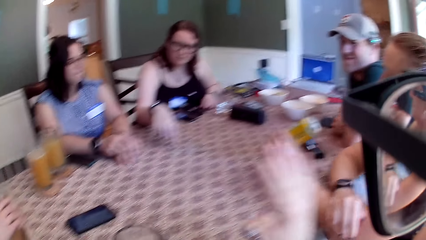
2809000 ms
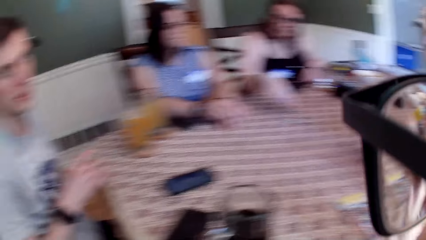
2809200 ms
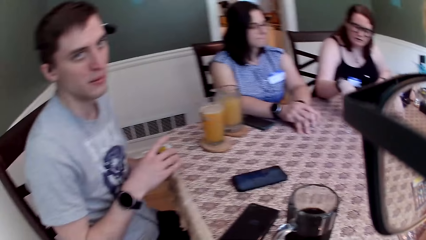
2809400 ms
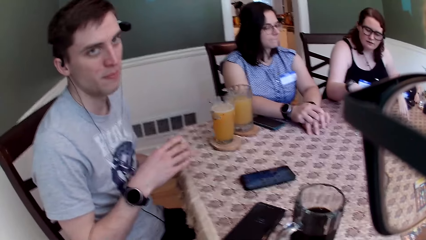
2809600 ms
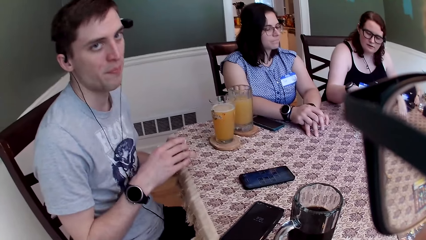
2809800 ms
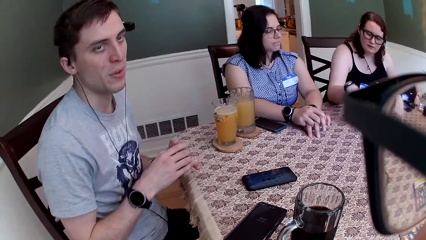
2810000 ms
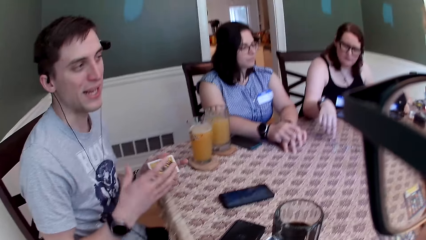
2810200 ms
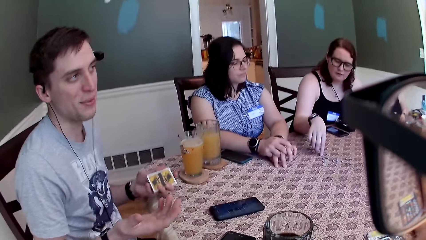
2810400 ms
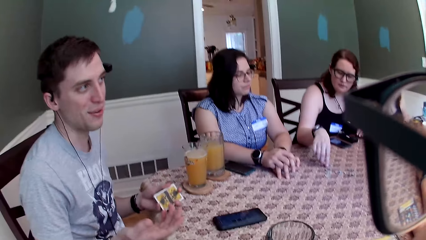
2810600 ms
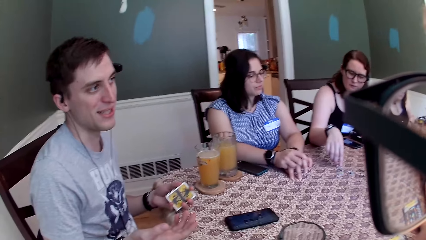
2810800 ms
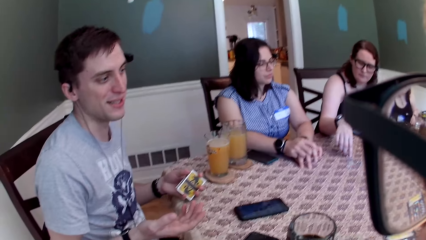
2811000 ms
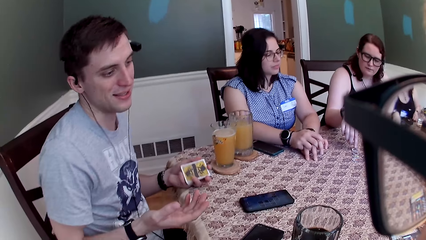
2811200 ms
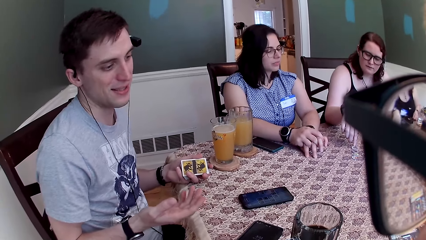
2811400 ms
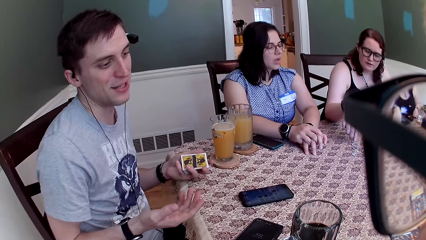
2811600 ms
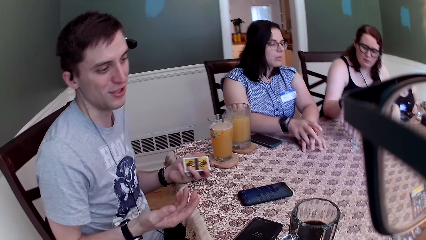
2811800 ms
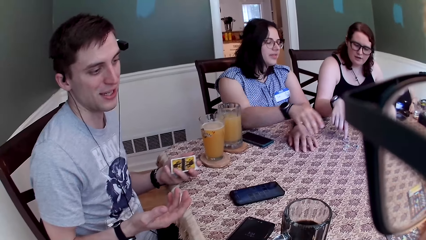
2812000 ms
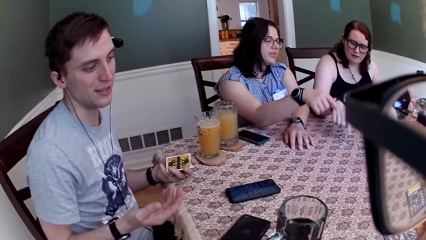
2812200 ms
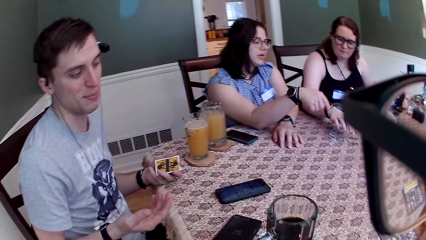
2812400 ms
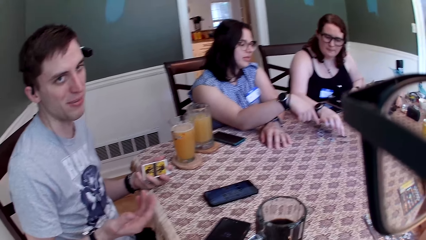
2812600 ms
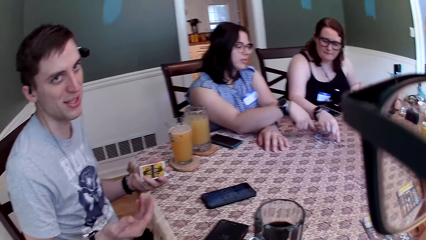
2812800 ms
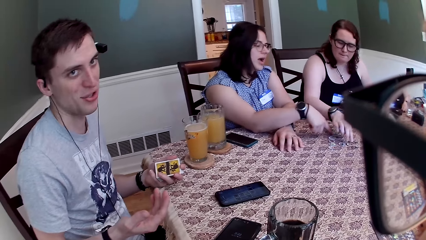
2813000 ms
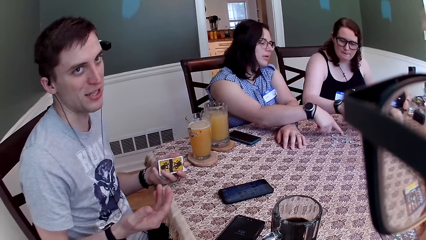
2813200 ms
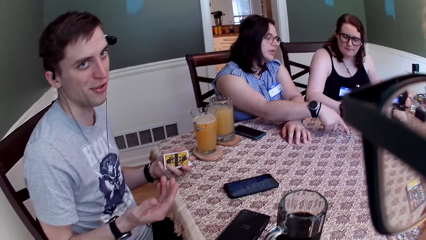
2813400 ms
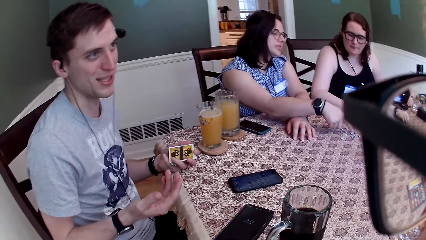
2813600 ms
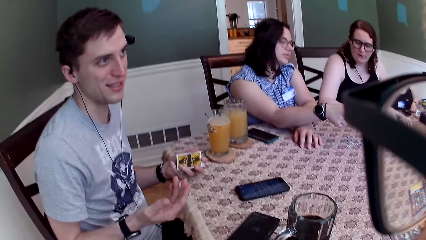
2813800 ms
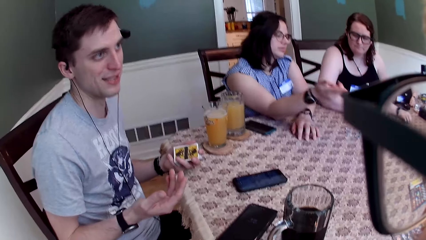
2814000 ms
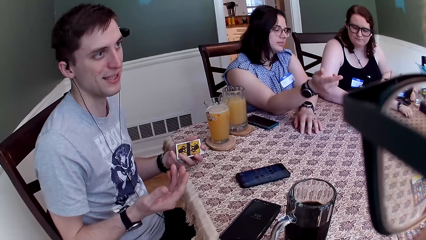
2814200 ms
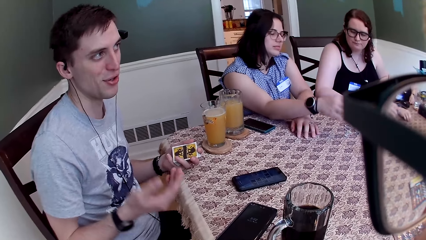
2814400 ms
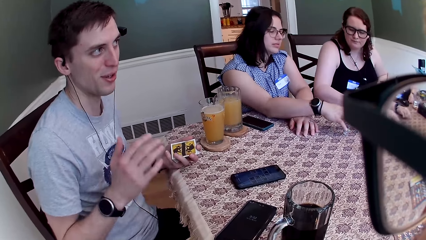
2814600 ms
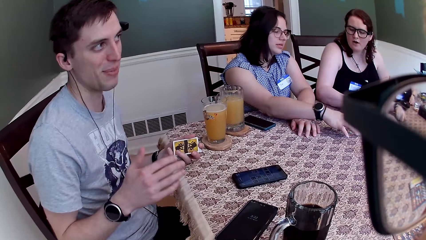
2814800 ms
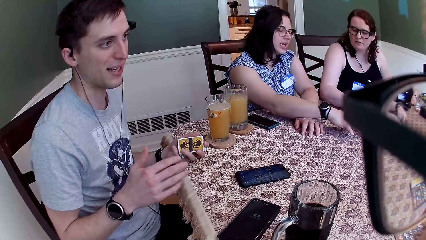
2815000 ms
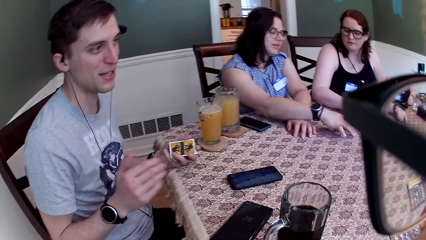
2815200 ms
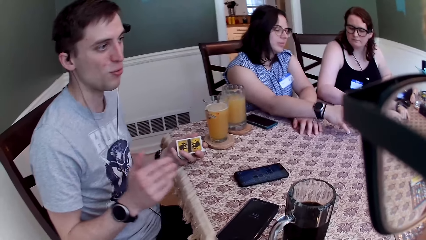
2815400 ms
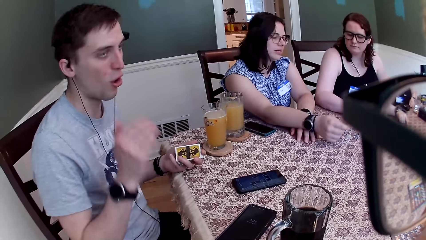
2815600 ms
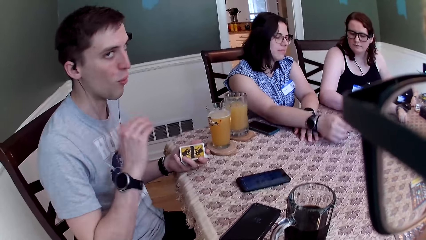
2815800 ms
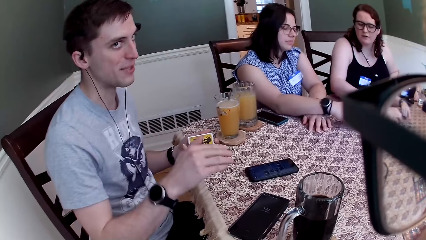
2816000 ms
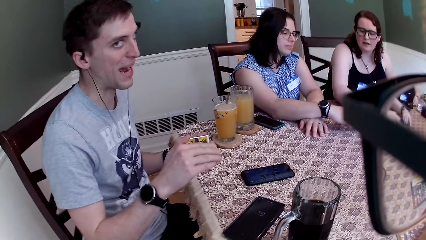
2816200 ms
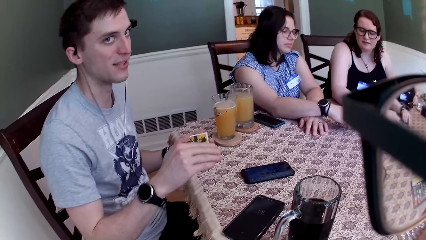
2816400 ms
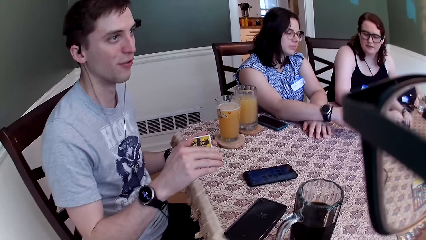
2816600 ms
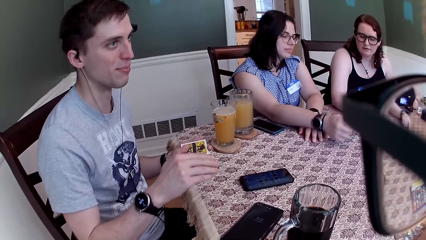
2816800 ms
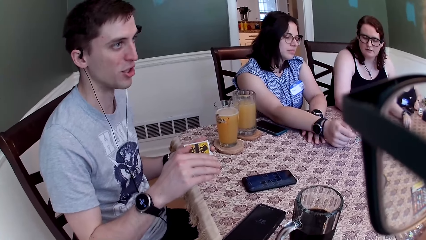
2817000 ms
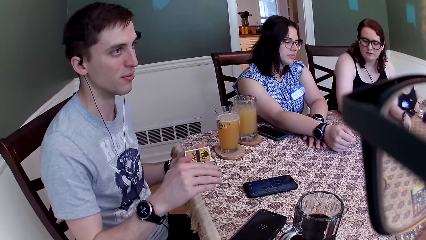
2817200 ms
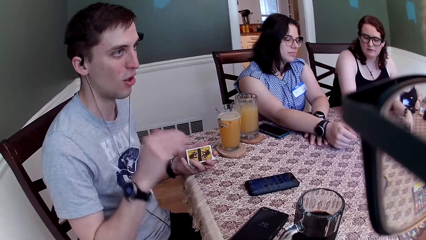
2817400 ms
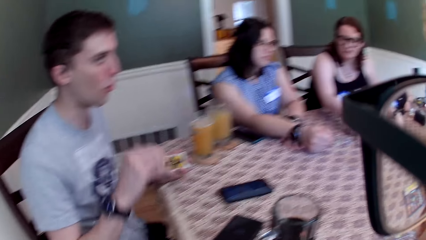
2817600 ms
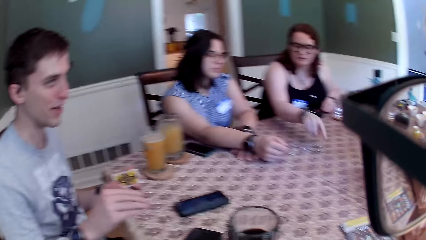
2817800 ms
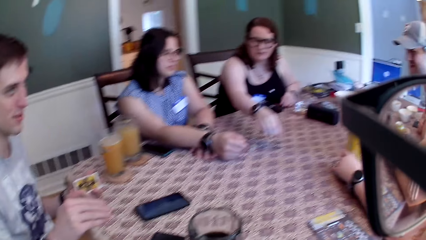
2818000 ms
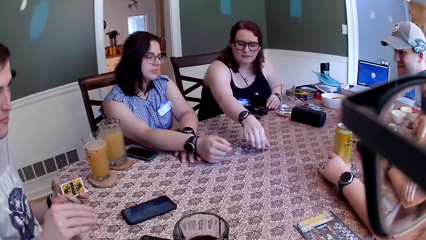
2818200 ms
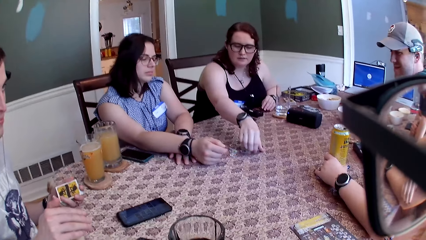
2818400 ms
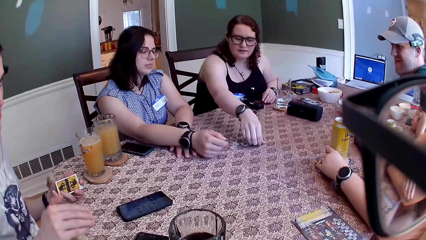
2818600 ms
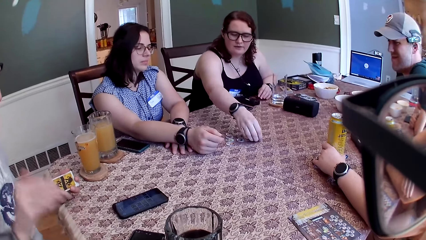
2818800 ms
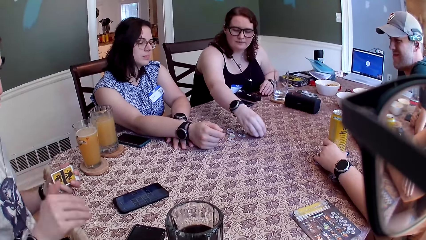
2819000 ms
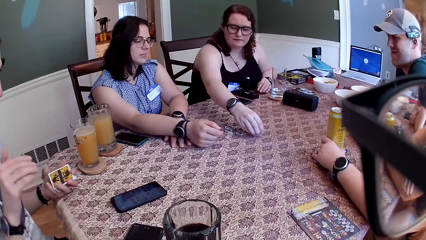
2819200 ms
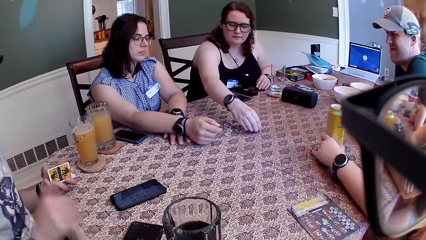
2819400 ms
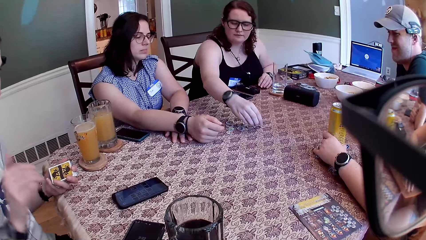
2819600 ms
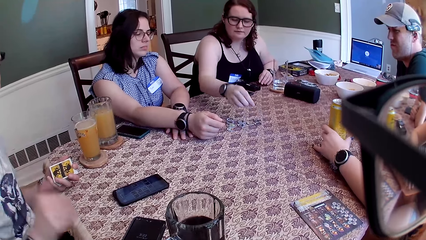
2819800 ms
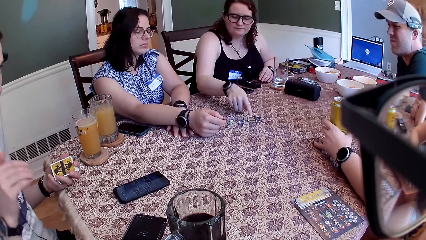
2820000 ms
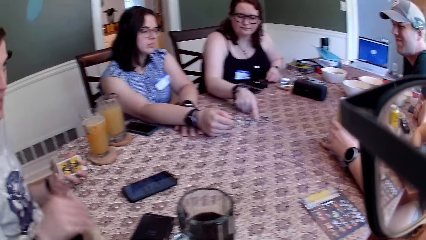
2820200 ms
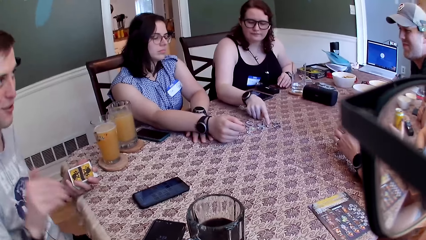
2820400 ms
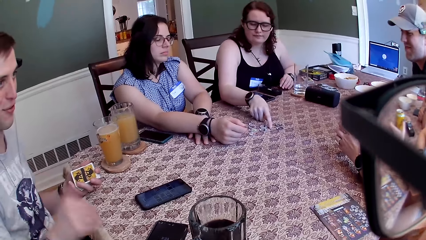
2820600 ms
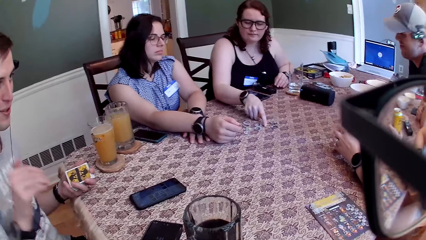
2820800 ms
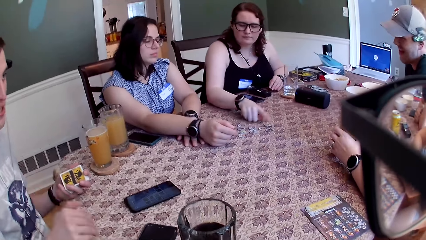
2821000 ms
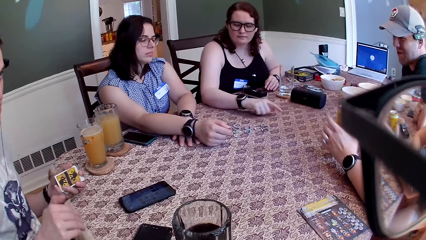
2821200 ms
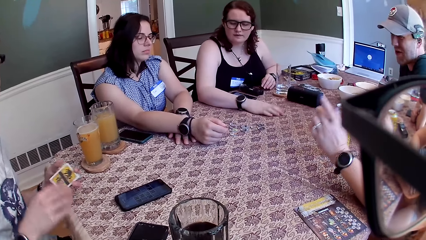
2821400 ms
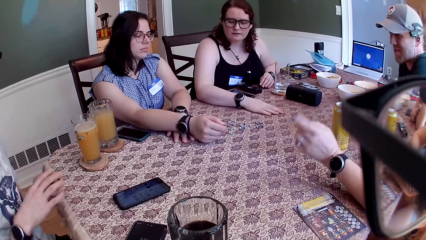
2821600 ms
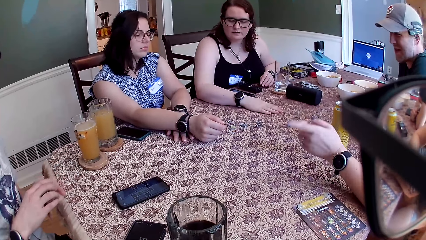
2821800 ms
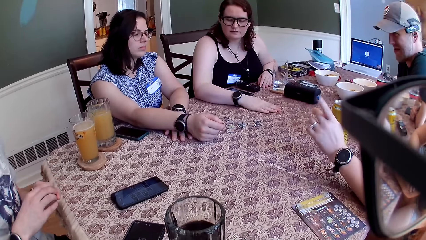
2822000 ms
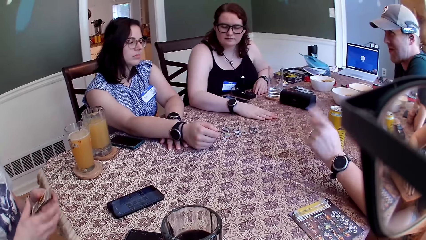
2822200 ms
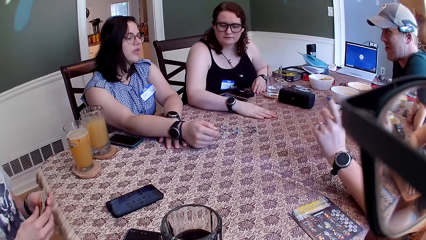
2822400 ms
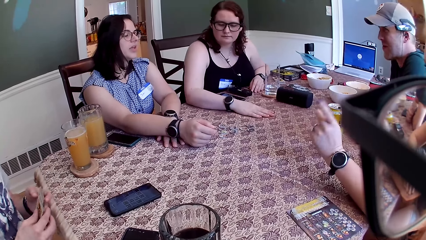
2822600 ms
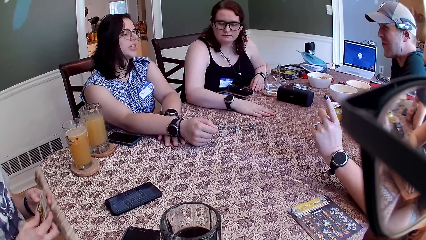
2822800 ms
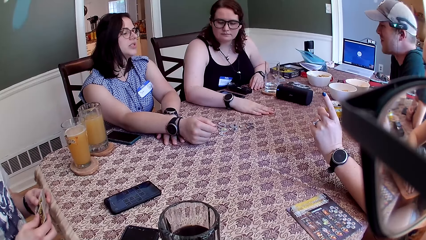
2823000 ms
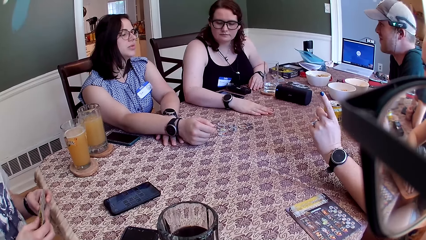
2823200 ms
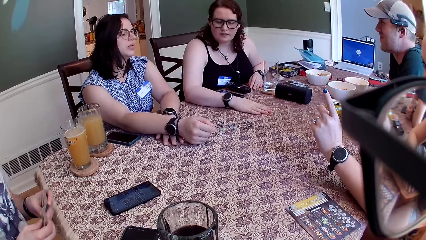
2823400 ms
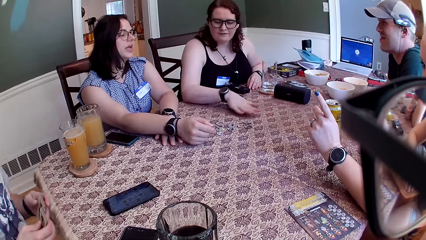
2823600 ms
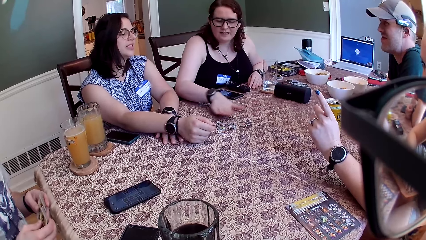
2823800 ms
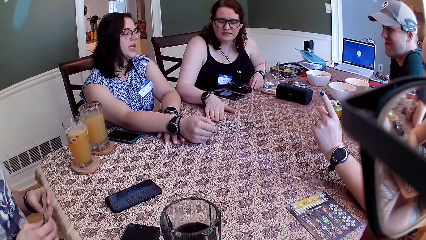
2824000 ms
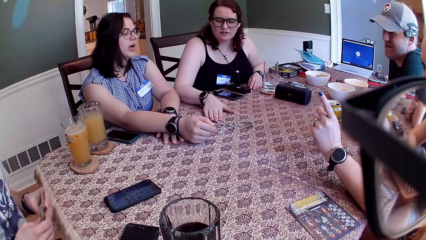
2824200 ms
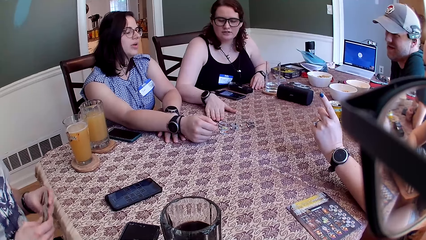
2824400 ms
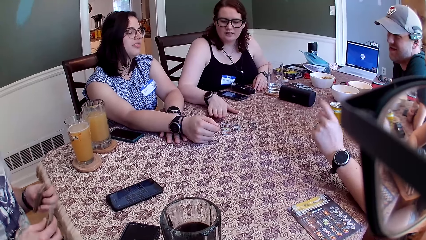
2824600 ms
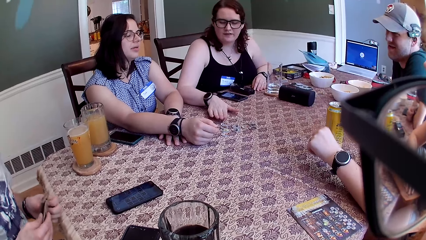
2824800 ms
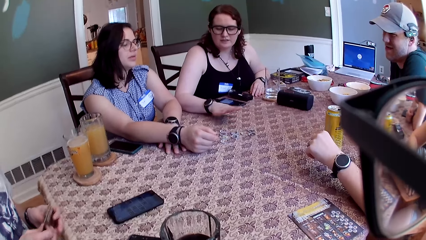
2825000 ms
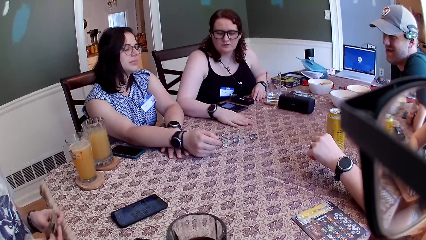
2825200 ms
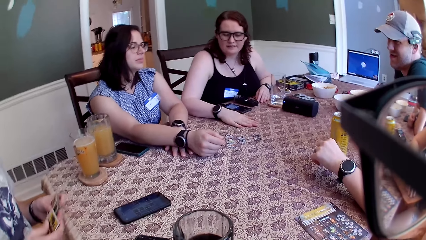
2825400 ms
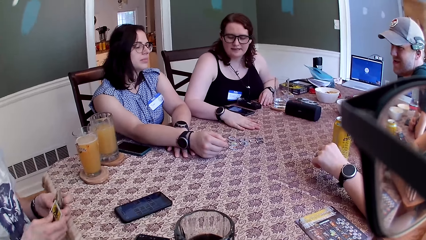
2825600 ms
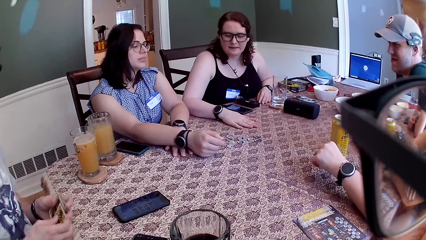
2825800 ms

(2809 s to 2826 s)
A man holds the stack of cards in his left hand. The camera wearer looks around. A person talks. A woman shifts the card tokens on the table with her right hand. Another woman moves the card tokens on the table with her right hand. She moves the card tokens again. The first woman shifts the card tokens on the table with her right hand. She moves her right hand on the table.
